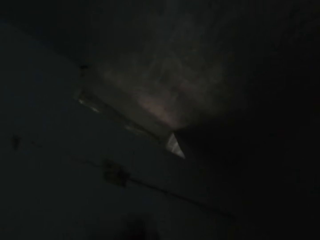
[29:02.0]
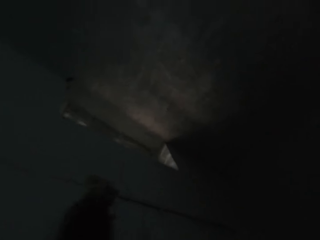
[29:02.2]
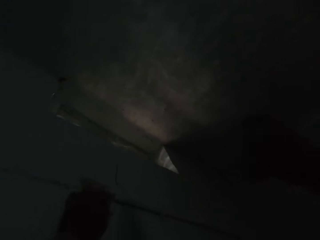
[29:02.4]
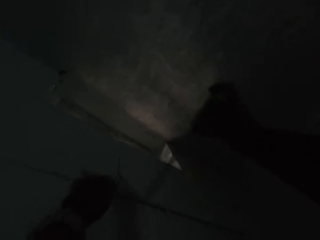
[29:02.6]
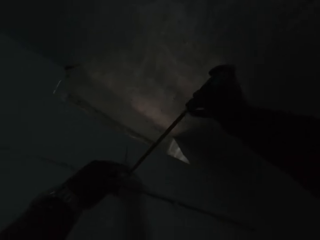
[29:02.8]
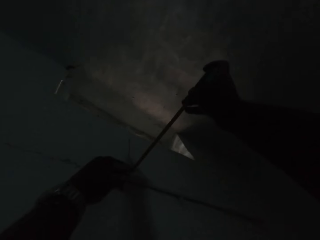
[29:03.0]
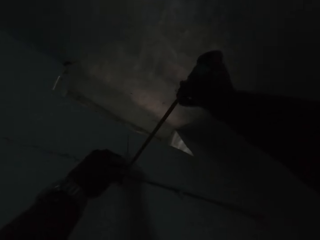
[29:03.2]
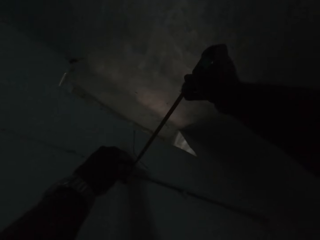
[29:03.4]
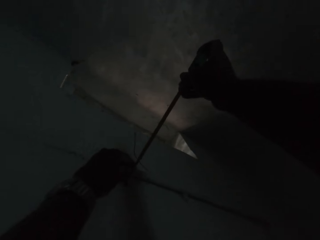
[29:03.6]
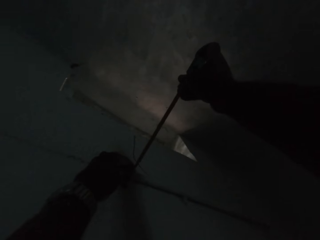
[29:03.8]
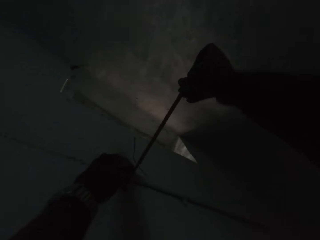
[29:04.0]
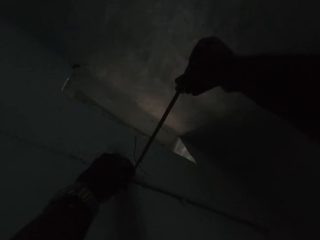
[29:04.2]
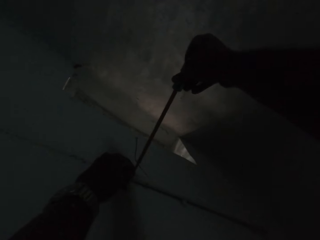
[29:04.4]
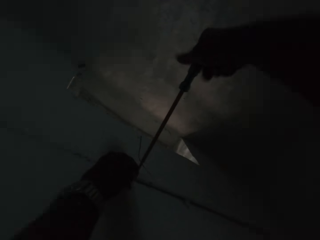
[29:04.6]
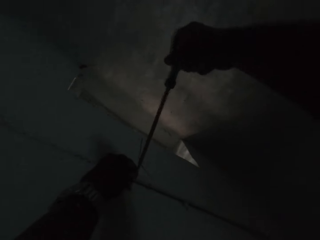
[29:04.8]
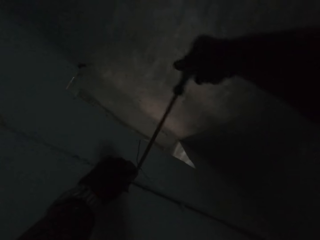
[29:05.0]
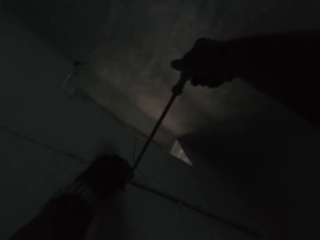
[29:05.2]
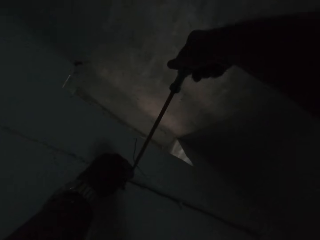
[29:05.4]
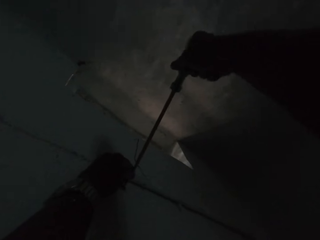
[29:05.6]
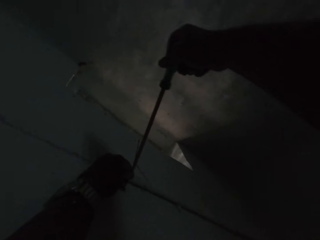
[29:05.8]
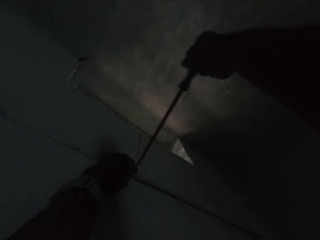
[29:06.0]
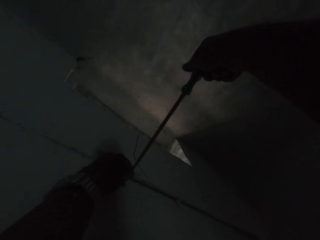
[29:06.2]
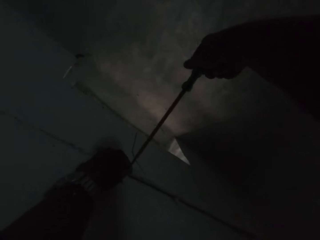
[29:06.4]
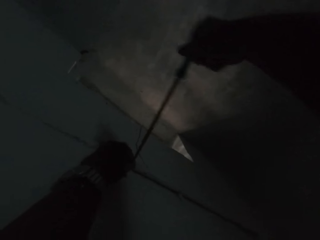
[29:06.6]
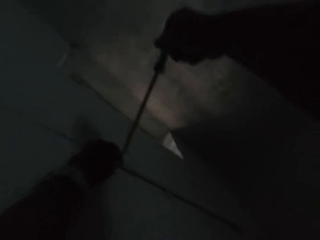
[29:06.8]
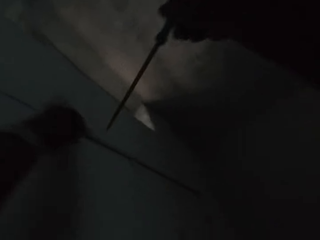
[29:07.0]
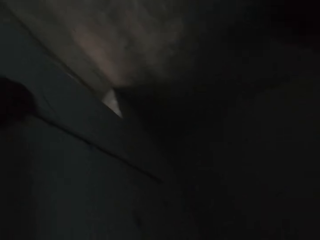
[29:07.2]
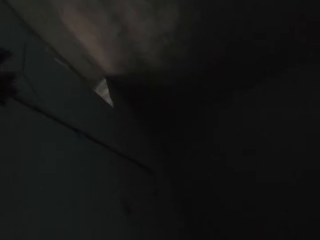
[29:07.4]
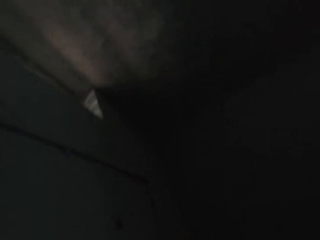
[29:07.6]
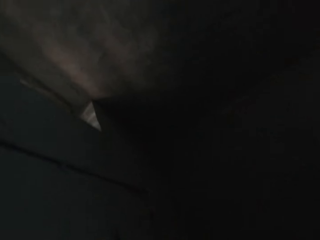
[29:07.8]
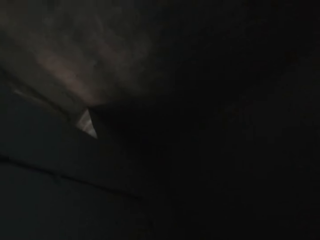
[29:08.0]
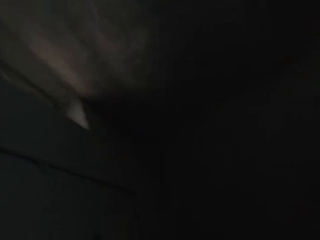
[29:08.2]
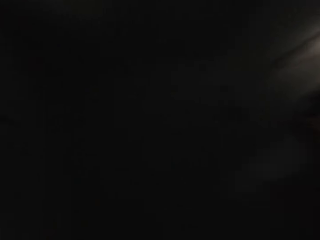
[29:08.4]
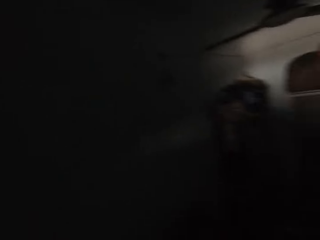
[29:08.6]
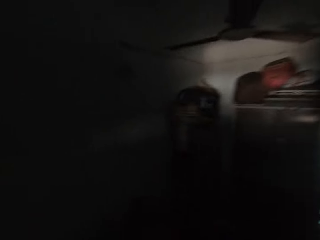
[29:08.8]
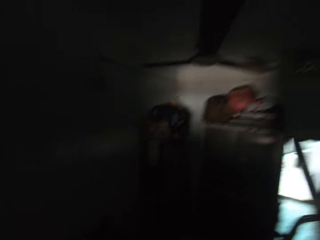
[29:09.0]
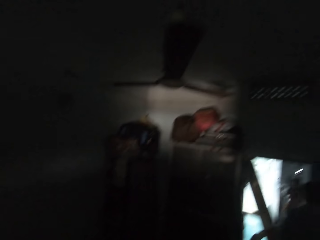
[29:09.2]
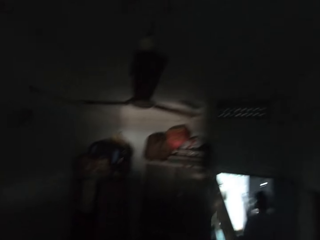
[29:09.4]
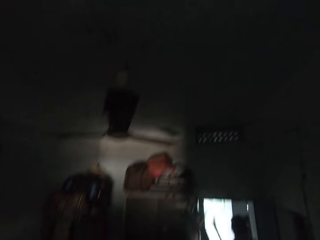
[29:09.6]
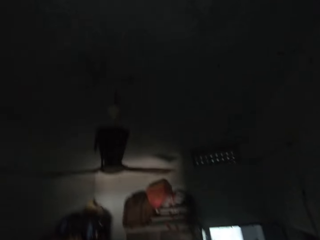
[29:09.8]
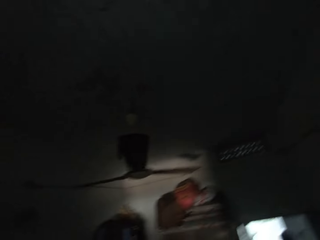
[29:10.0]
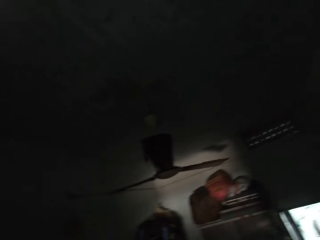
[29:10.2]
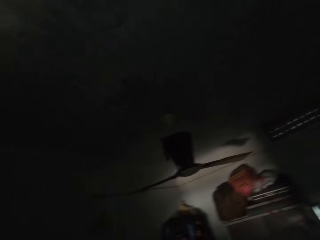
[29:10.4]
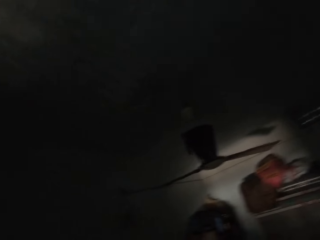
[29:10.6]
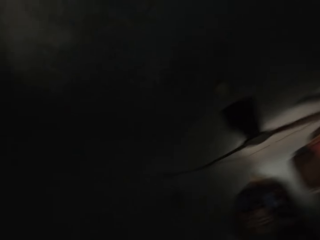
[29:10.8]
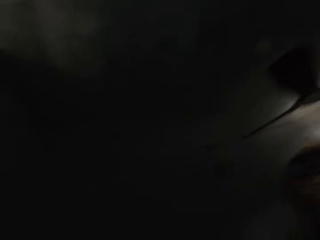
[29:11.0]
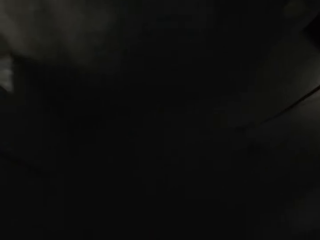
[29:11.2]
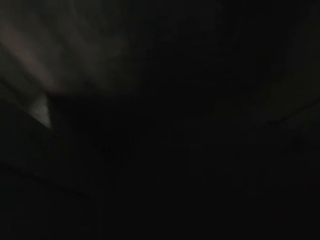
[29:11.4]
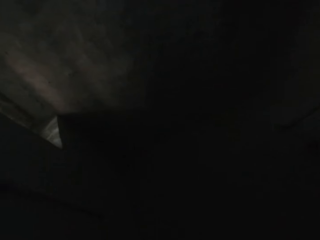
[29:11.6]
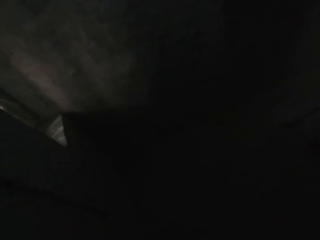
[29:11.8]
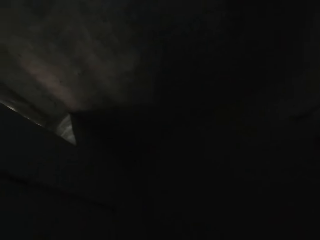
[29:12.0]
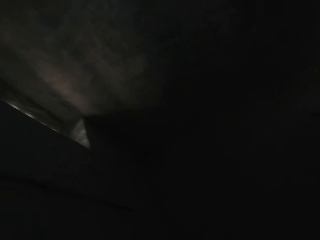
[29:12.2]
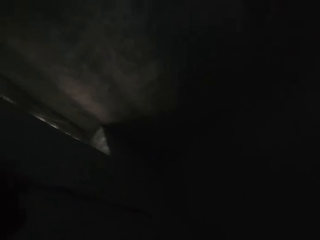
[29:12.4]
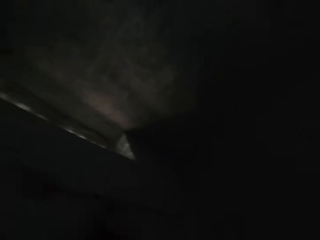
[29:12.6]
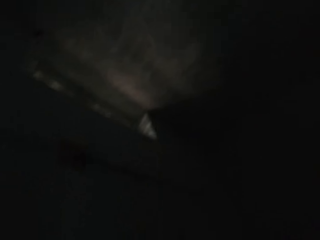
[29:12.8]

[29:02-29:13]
The camera wearer unscrews a cable clip on the wall with the screwdriver in his right hand. He drops the screwdriver on a ladder.

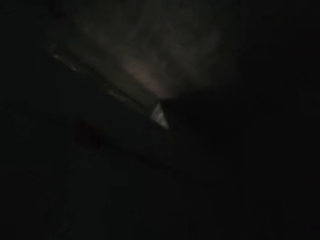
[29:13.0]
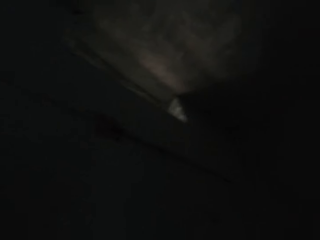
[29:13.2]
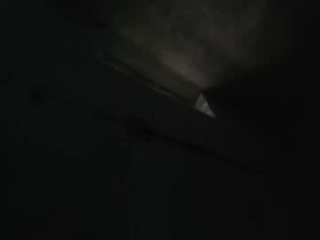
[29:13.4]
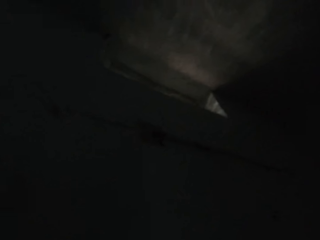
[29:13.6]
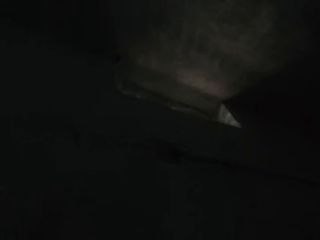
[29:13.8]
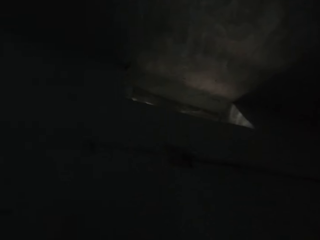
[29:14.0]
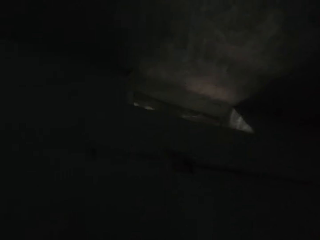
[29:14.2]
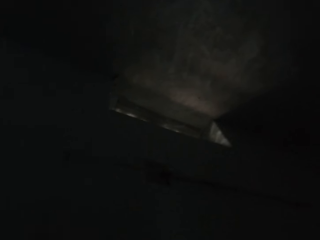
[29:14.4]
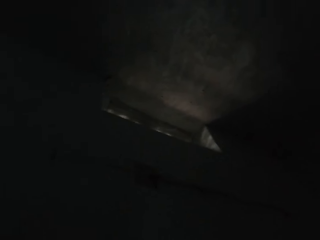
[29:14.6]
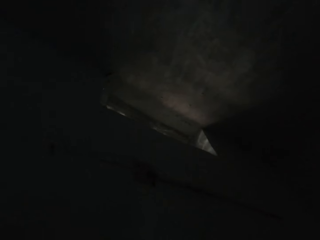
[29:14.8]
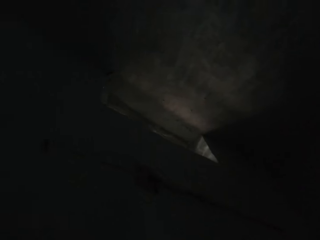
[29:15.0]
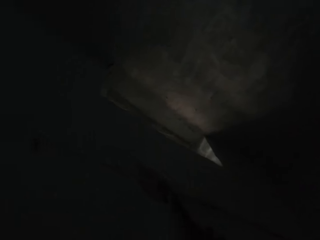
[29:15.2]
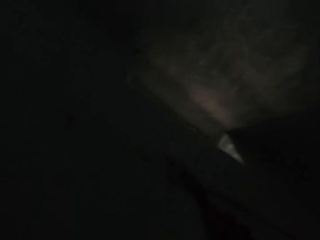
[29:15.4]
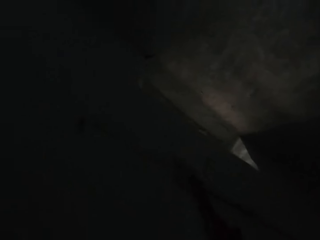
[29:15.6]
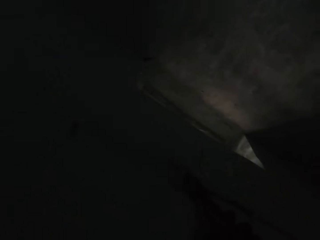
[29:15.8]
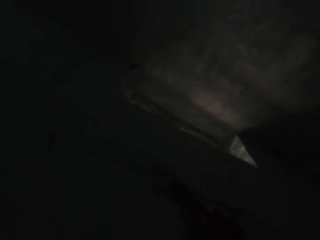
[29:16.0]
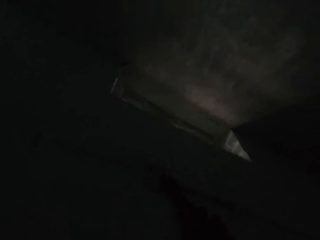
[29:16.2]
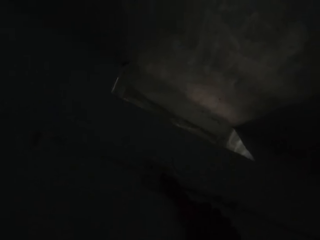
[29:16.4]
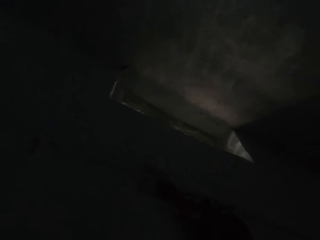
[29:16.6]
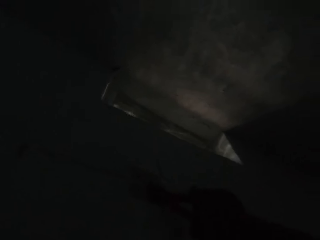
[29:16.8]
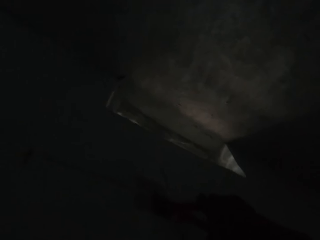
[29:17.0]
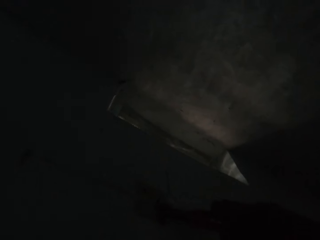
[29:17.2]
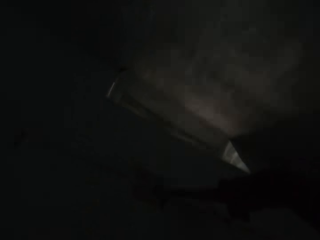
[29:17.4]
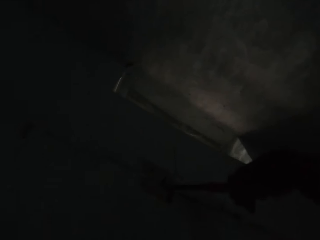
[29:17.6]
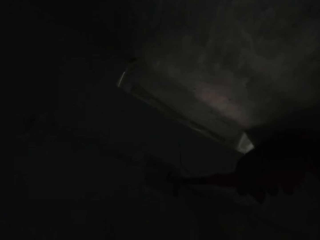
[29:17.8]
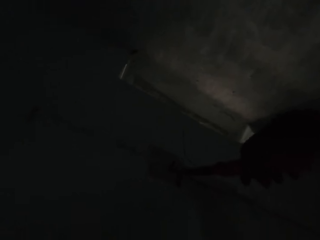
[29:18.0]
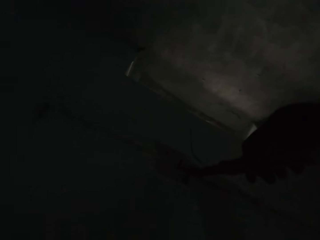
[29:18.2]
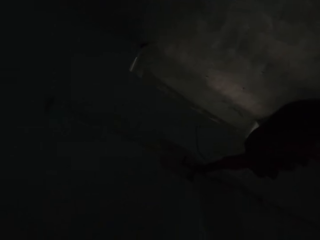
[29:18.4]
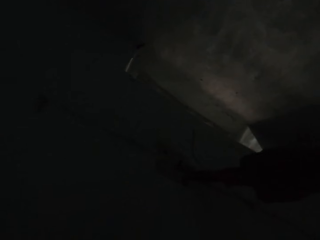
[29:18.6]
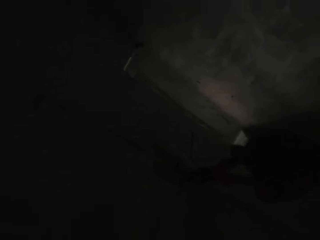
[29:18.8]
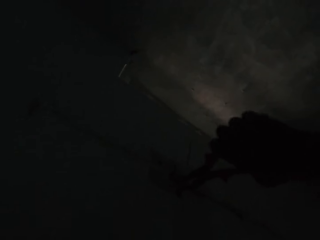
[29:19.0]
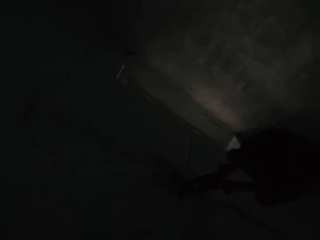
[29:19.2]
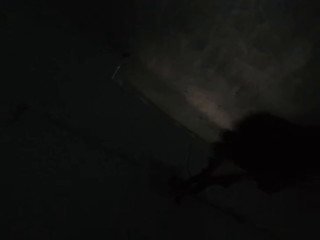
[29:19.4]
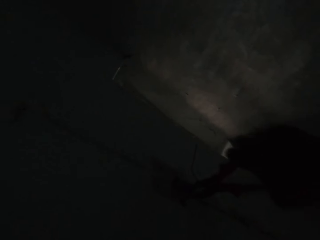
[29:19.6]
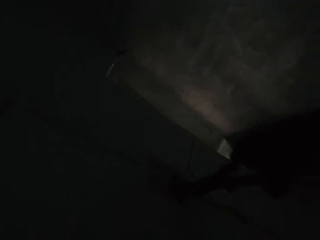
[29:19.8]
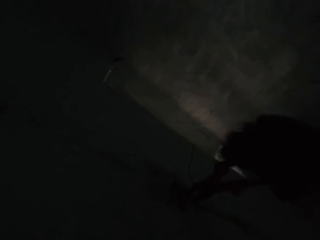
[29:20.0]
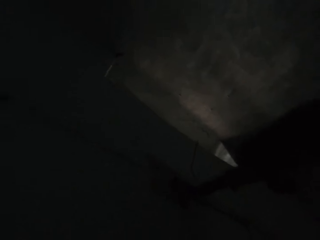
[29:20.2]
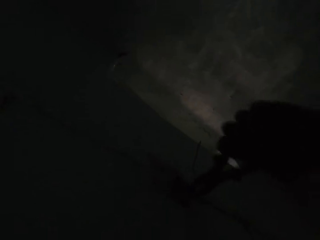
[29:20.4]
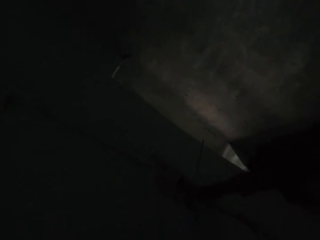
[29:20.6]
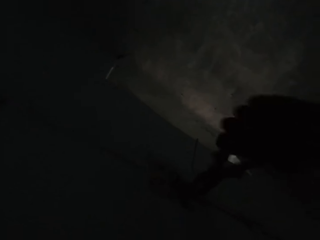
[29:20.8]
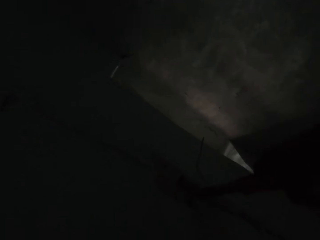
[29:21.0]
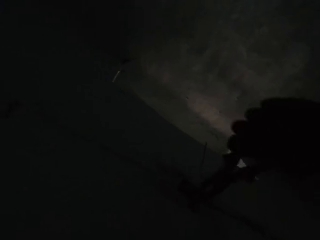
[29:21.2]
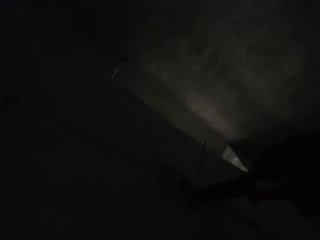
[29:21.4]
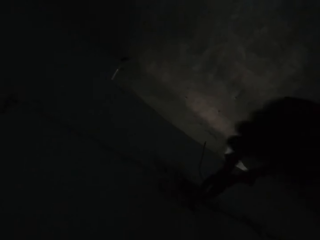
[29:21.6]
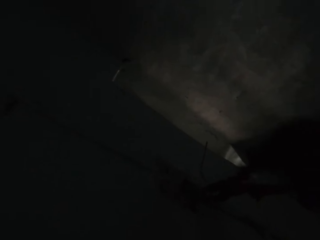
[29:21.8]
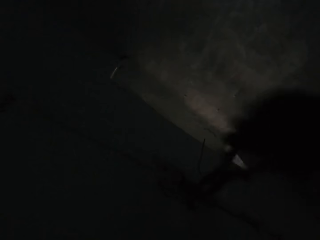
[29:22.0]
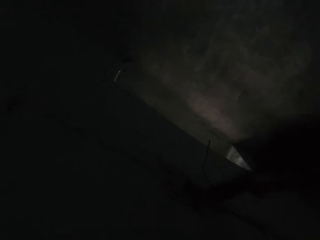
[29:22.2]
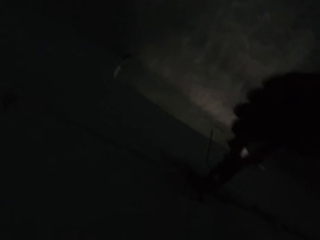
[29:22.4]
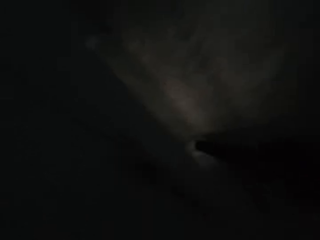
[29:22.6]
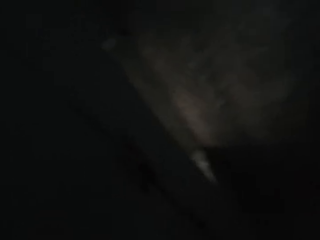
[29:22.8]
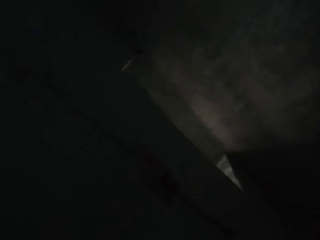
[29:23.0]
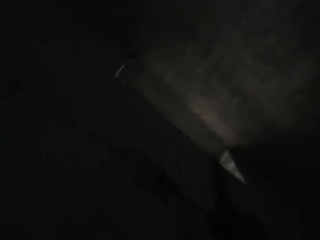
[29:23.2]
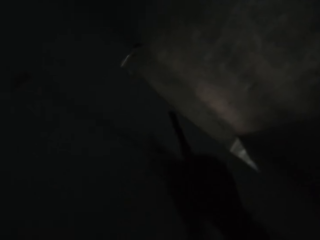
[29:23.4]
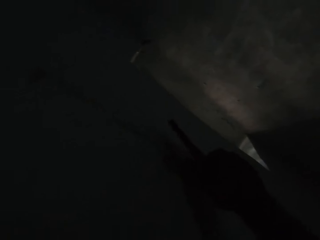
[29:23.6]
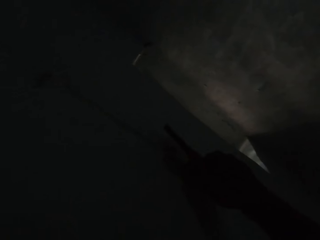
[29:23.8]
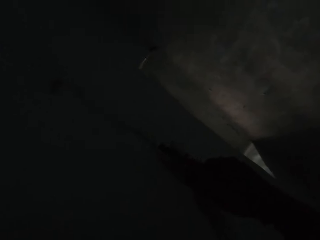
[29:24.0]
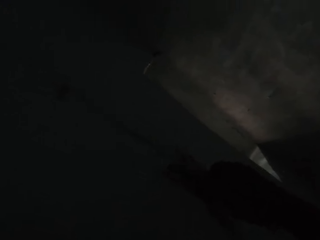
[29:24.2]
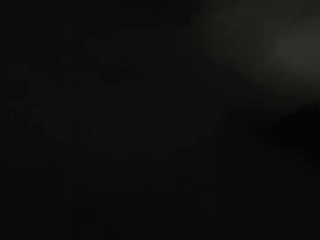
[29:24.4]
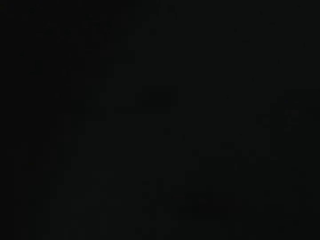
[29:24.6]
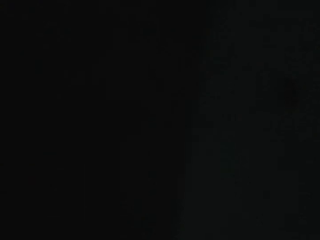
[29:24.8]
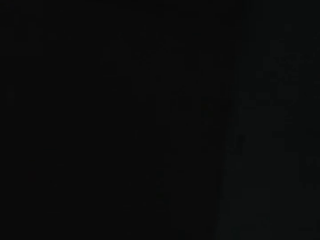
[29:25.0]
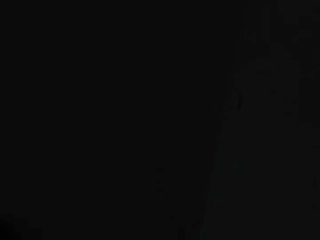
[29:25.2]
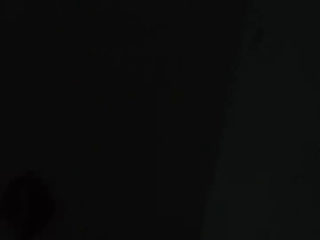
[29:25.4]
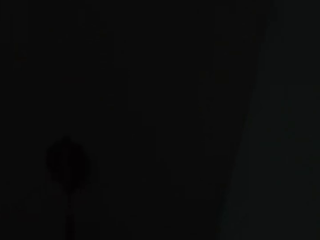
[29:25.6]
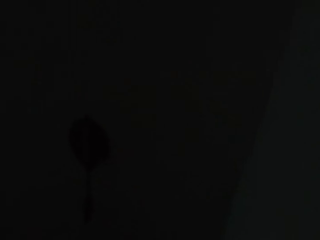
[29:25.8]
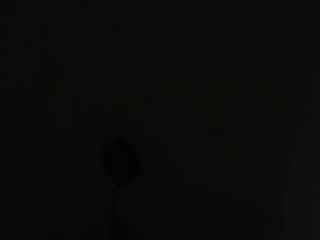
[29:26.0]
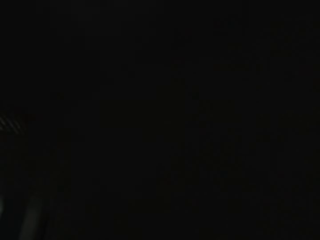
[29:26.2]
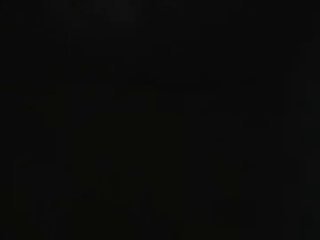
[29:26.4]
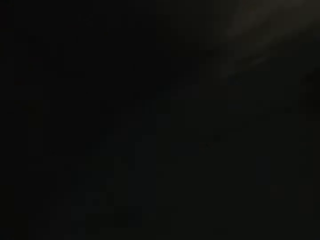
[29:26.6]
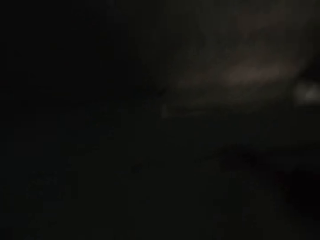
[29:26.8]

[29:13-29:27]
The camera wearer looks at the wall. He pulls a cable with the pliers. He cuts the wire on the wall with the plier in his right hand. He touches the wire on the wall with his right hand. He looks downwards.
